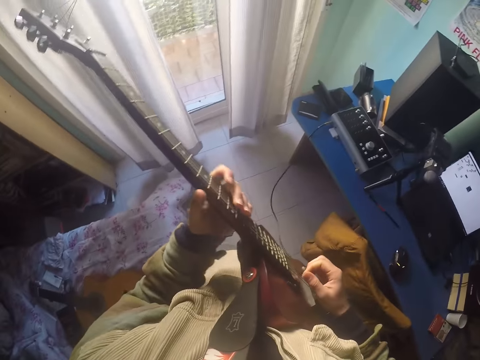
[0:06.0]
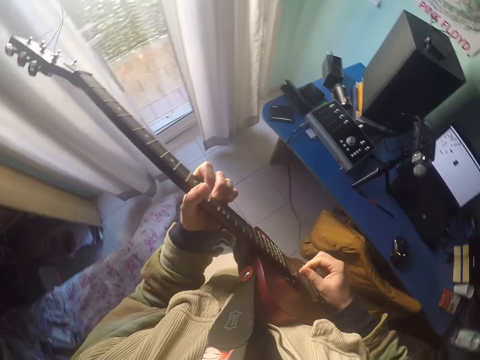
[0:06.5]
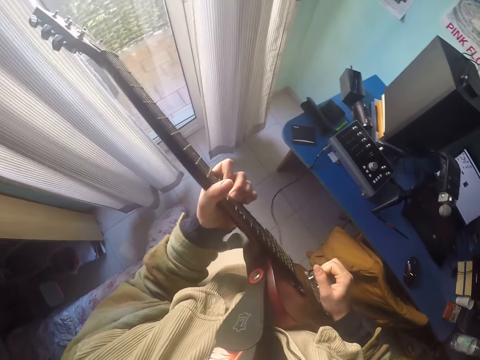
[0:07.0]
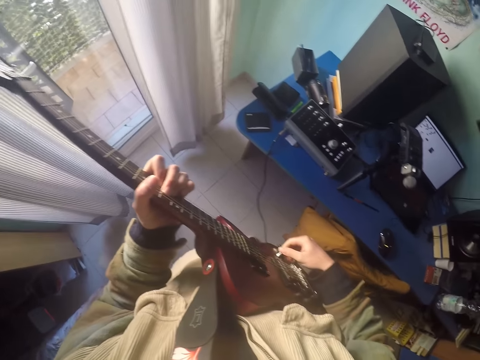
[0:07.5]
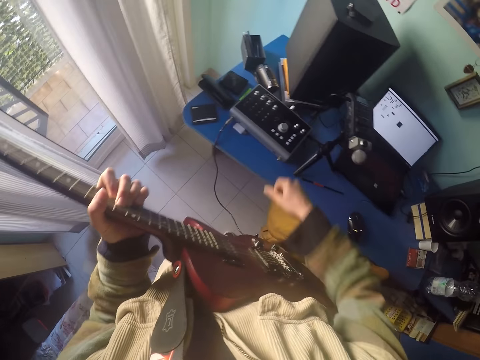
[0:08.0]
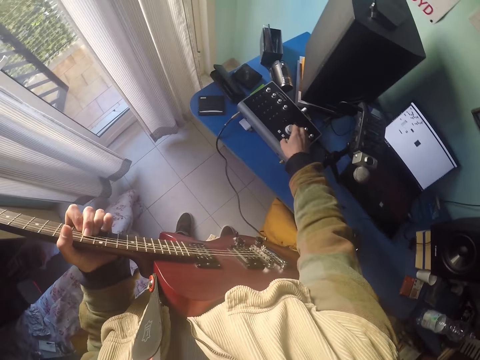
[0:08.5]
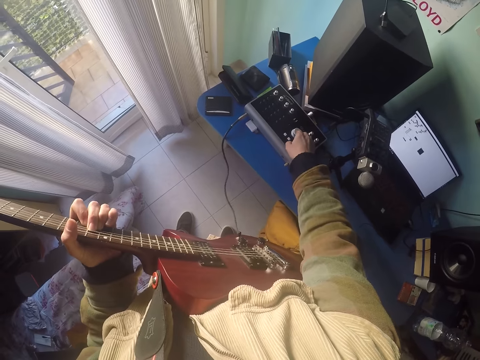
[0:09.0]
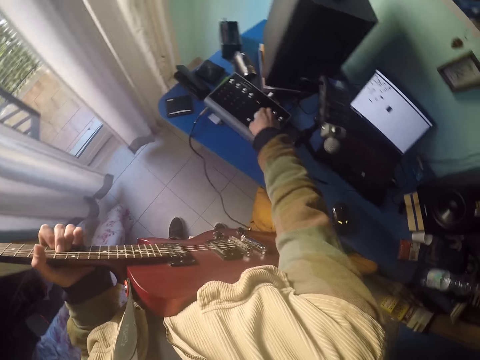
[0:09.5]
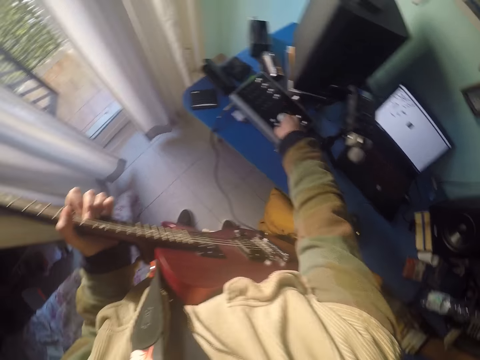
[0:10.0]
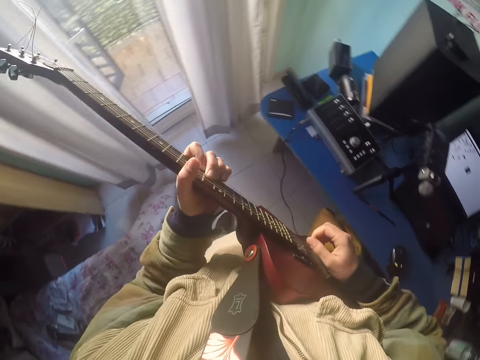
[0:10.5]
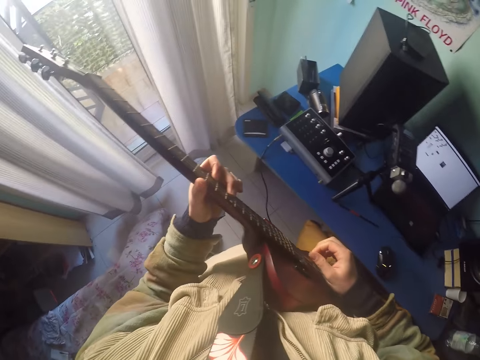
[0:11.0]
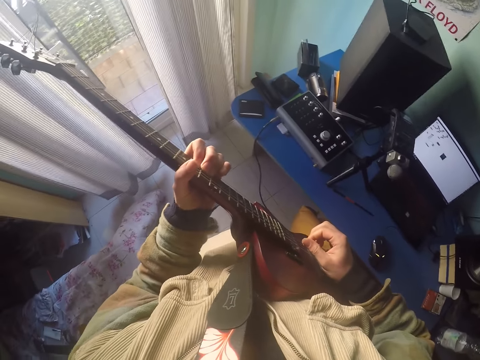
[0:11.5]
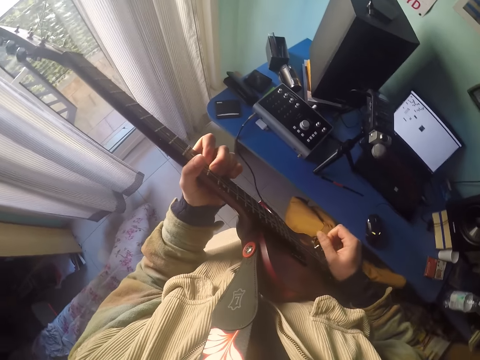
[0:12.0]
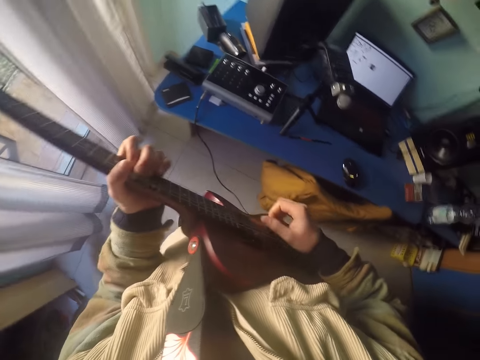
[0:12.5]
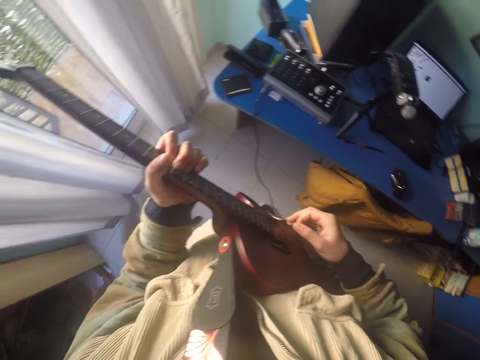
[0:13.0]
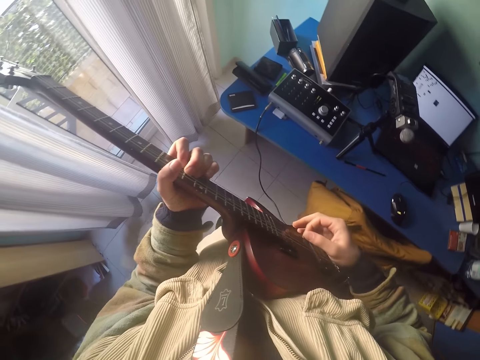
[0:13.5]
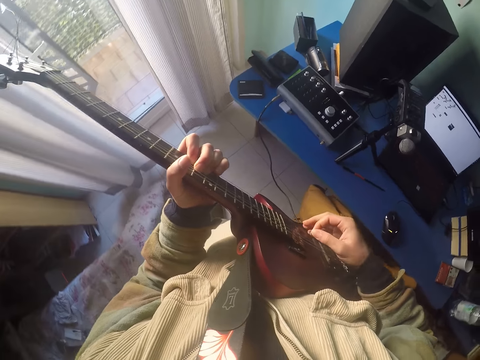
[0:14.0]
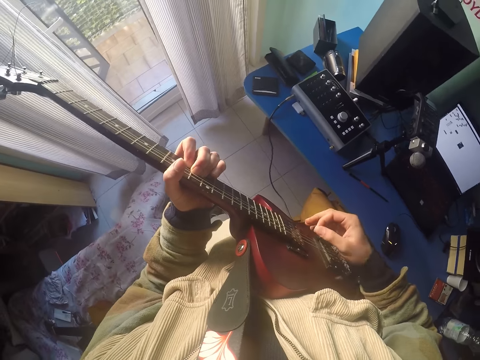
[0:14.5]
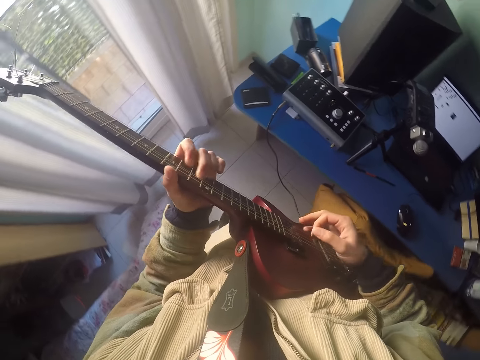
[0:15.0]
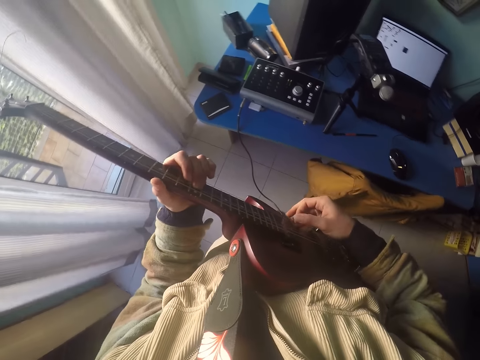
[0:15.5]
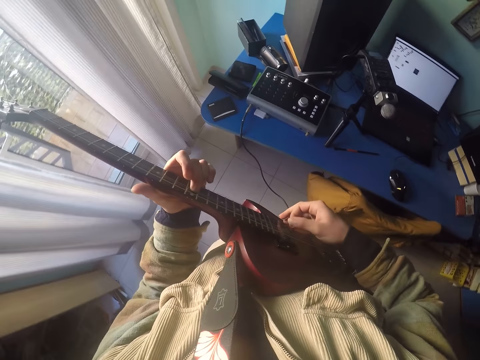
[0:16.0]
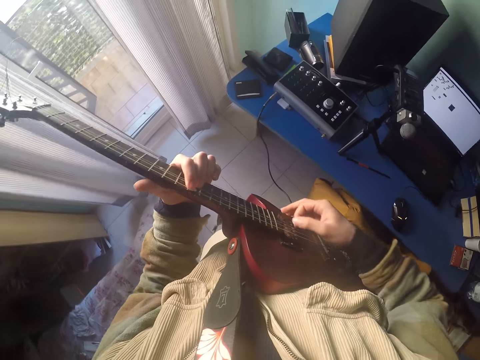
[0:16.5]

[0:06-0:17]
The camera wearer plays the guitar. They press a machine. They control the amplifier. They play the guitar.

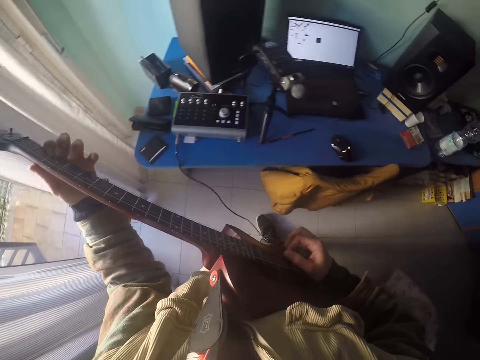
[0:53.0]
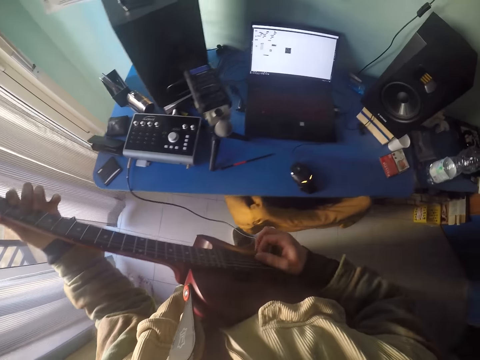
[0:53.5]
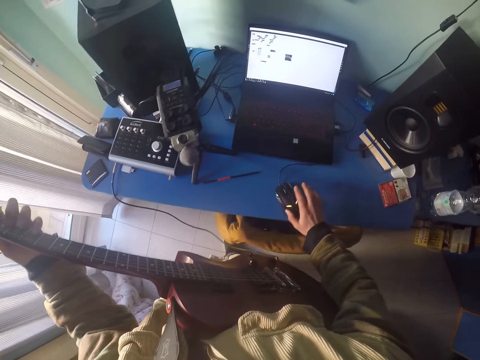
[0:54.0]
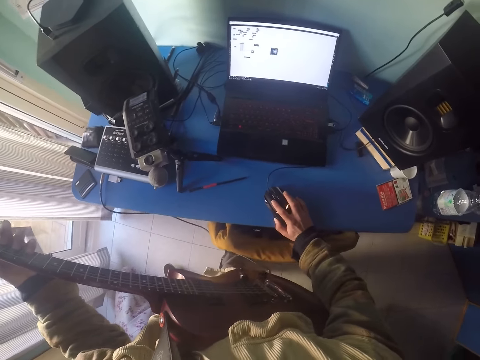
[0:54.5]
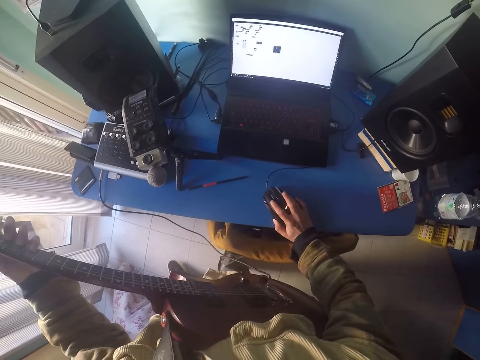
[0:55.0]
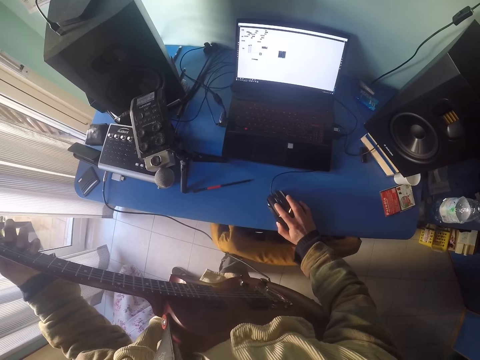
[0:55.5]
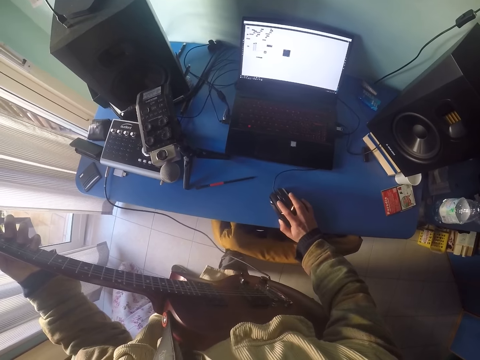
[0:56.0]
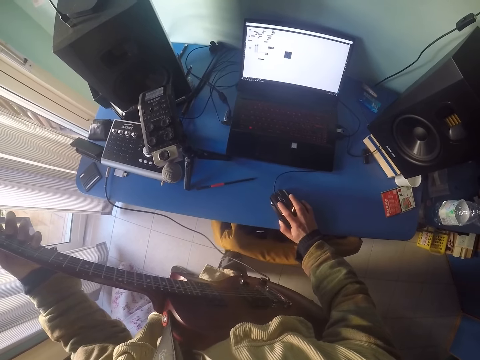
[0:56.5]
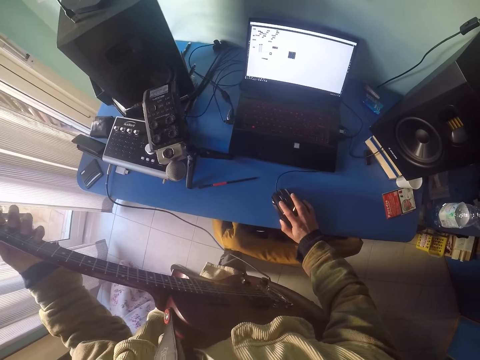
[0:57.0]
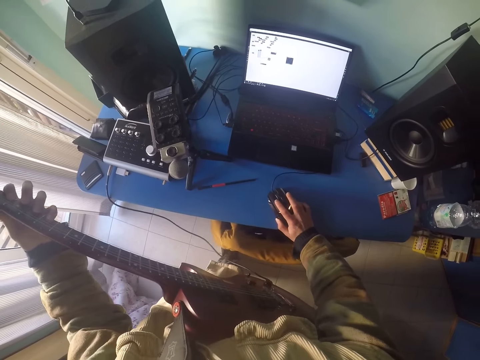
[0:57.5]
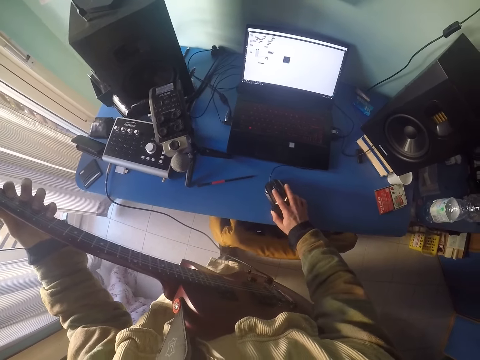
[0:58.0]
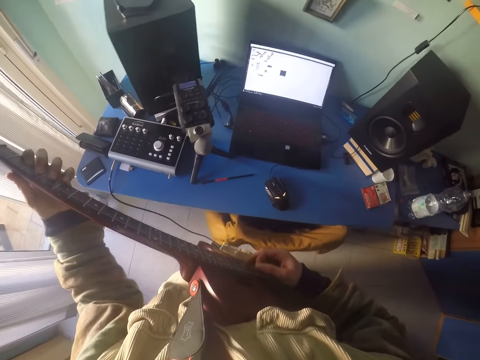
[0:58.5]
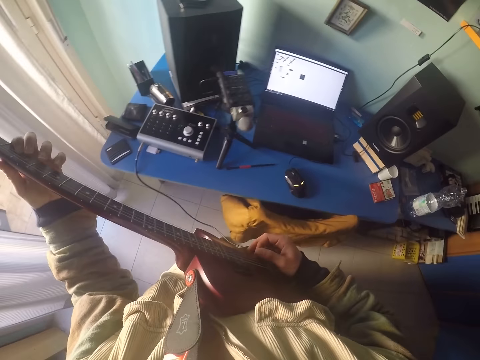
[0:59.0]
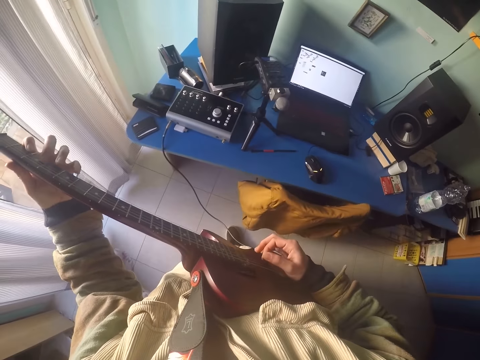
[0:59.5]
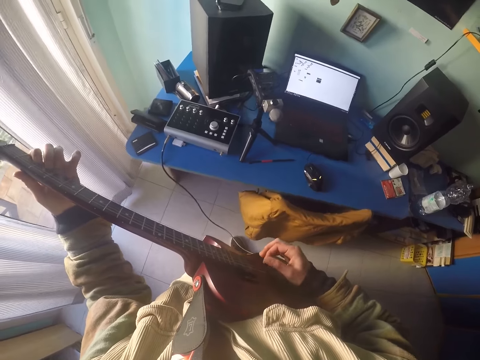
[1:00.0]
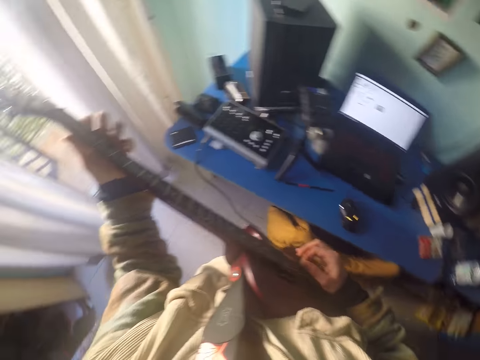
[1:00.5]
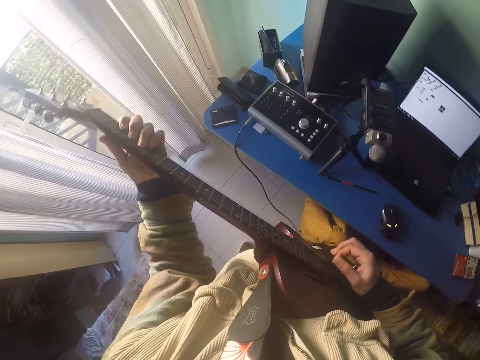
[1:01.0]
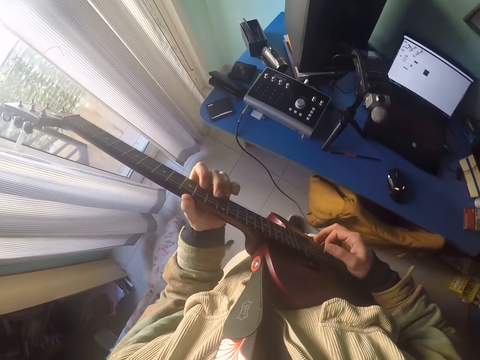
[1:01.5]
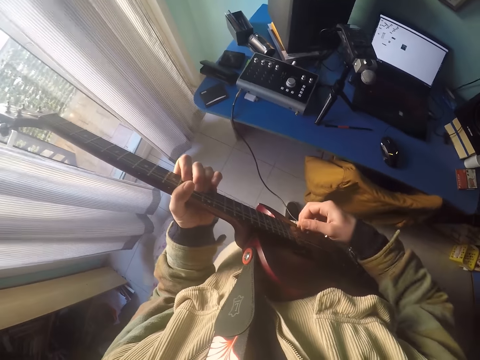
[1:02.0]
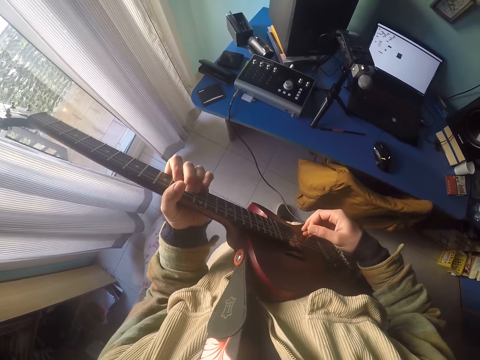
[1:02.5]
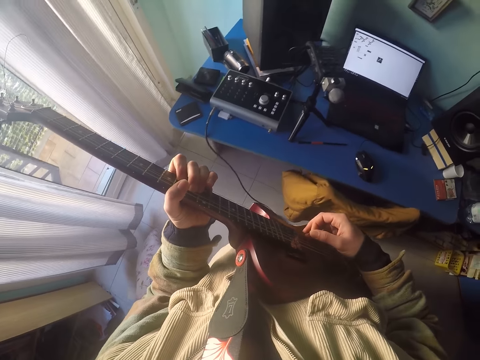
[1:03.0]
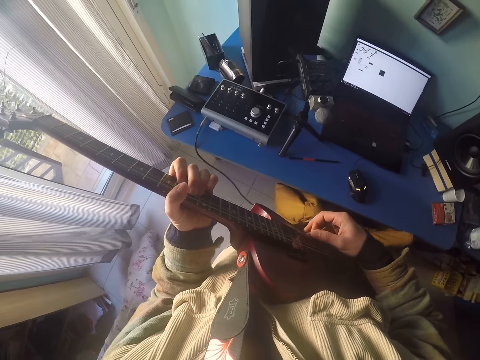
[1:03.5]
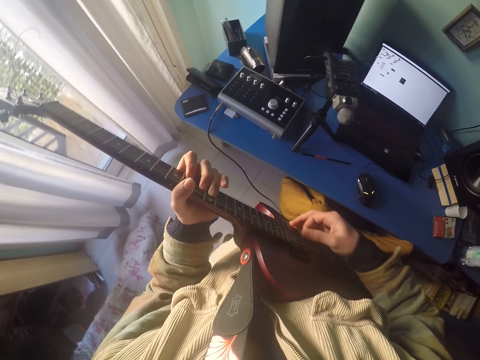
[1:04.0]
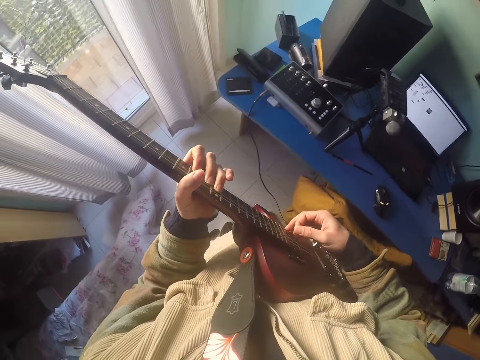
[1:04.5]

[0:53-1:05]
The camera wearer touches the mouse. They work with the mouse. They play the guitar.

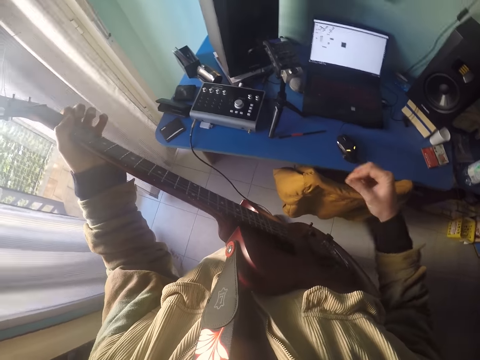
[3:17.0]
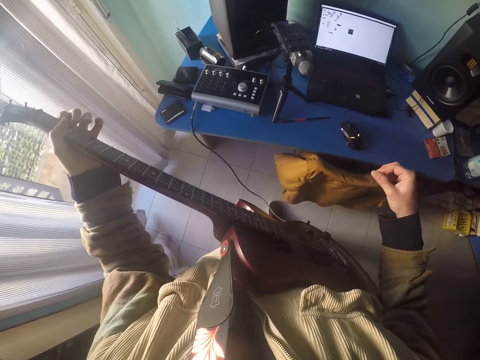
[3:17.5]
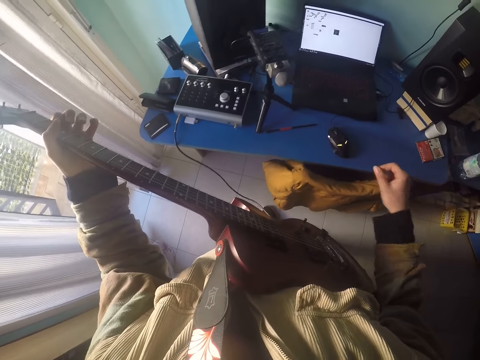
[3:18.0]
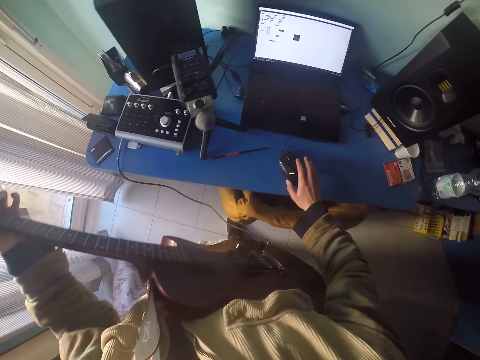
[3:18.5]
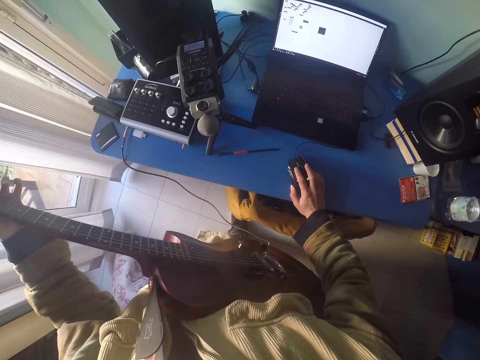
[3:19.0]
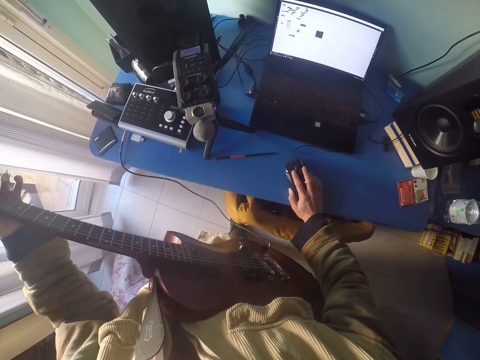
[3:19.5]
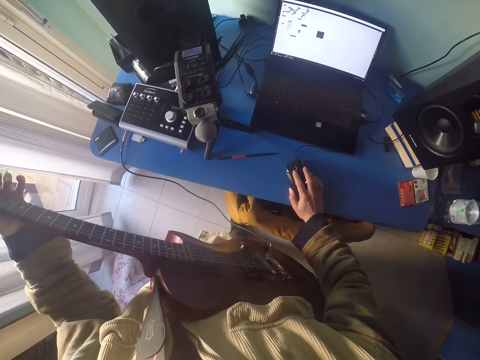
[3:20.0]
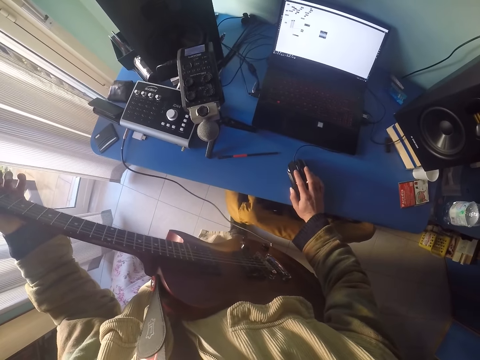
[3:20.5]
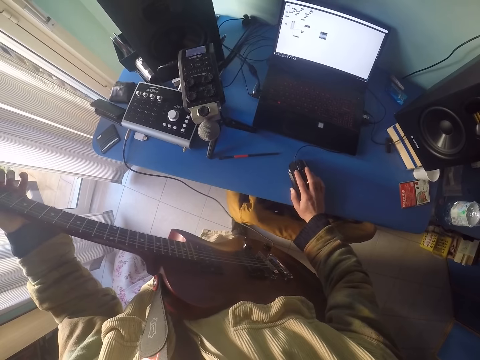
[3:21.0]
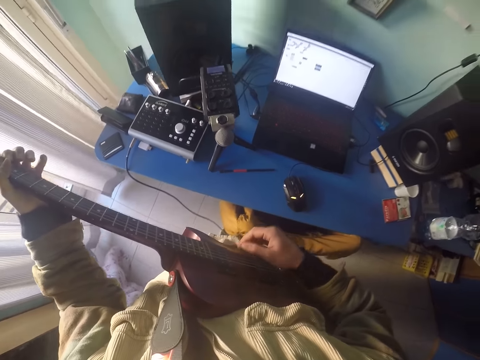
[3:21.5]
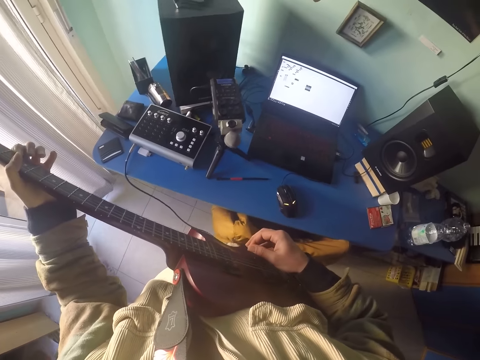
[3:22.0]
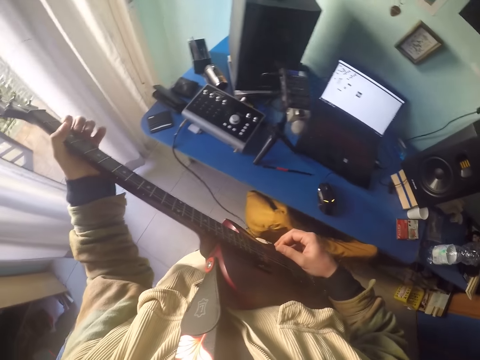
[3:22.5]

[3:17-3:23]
The camera wearer works with the mouse. They touch the mouse. They play the guitar.
